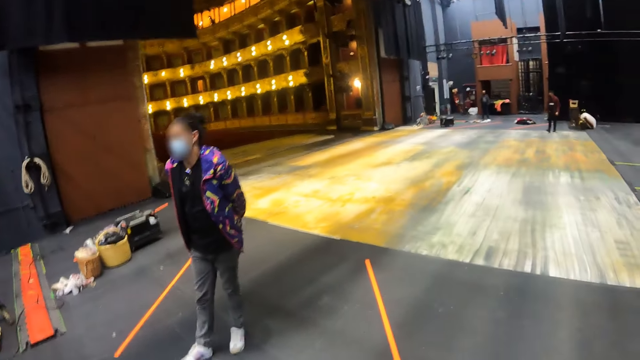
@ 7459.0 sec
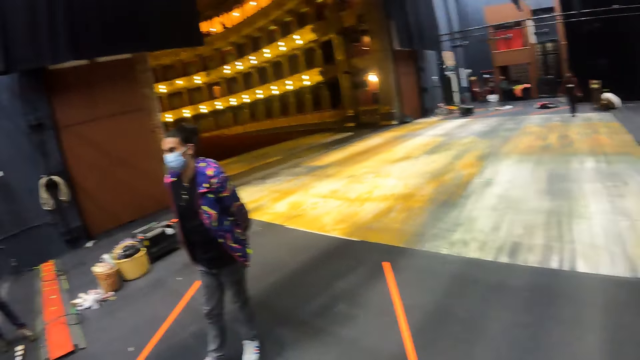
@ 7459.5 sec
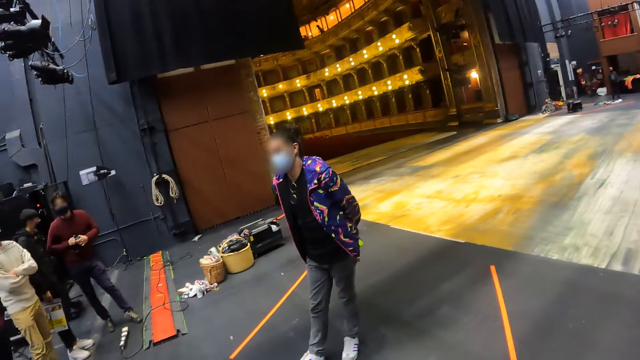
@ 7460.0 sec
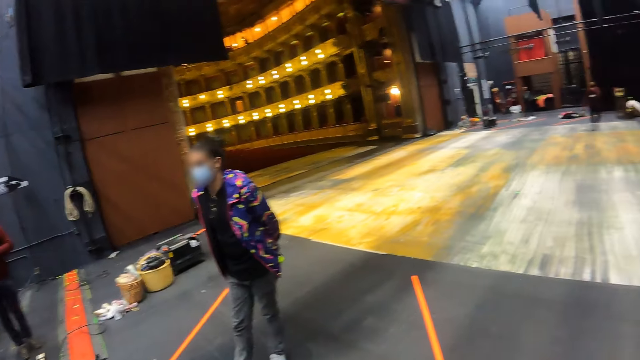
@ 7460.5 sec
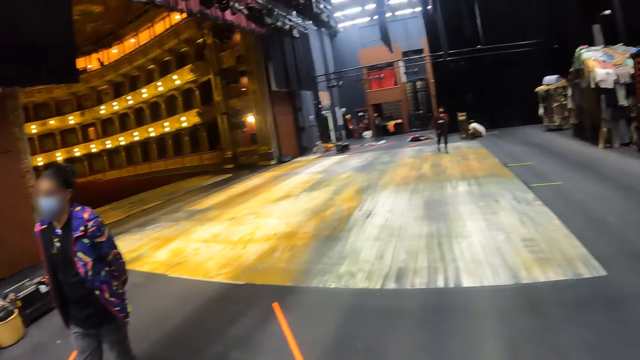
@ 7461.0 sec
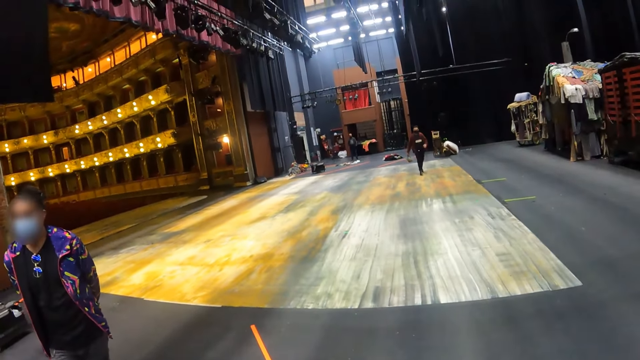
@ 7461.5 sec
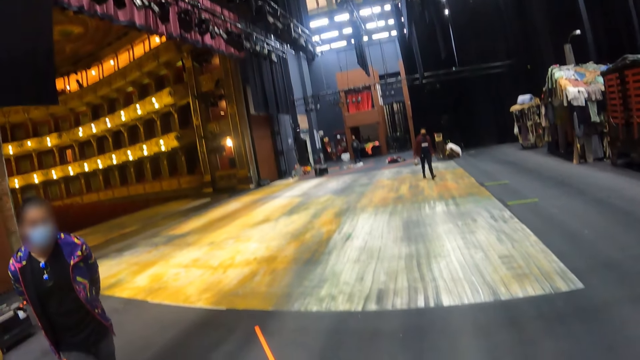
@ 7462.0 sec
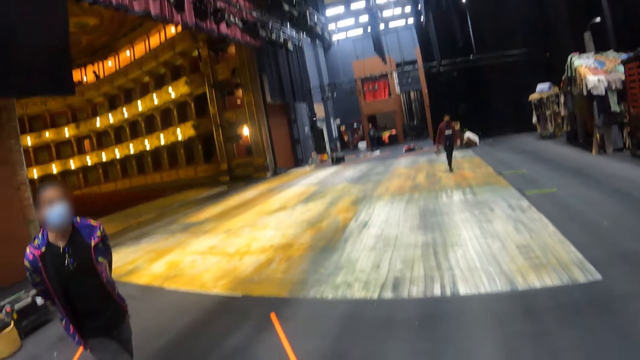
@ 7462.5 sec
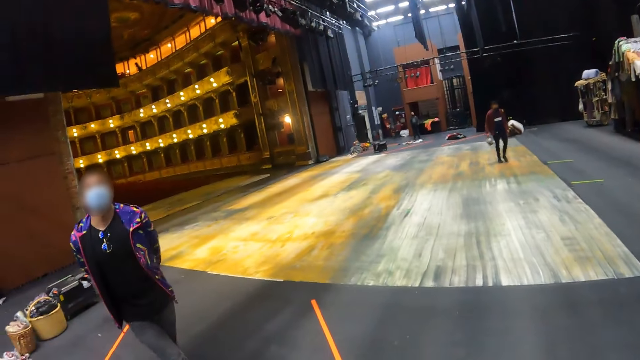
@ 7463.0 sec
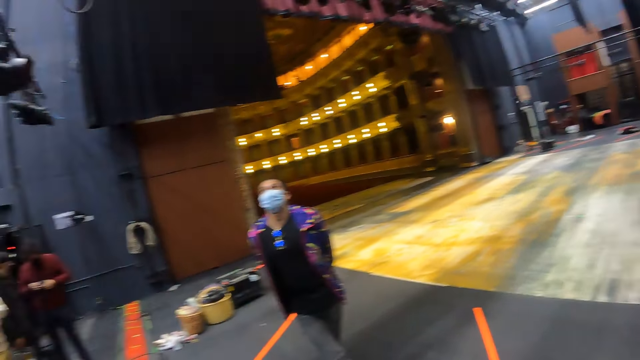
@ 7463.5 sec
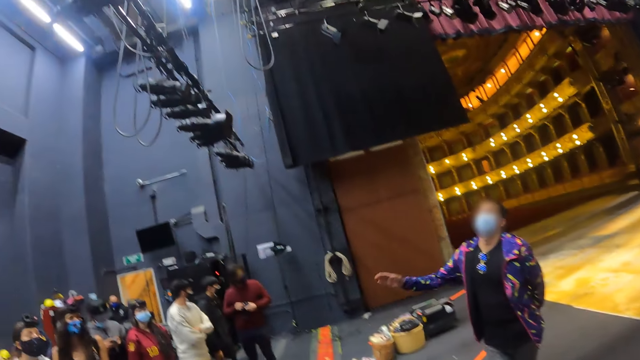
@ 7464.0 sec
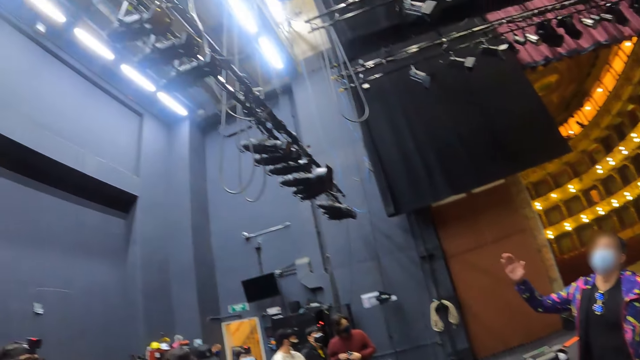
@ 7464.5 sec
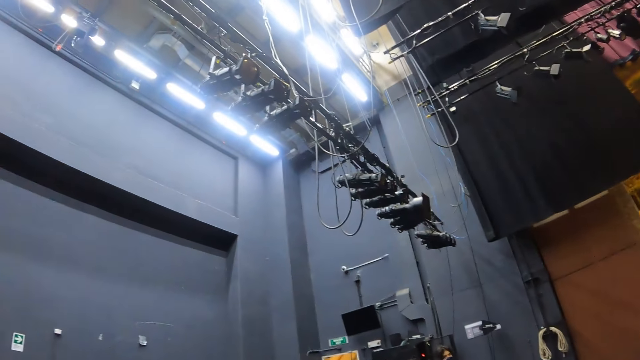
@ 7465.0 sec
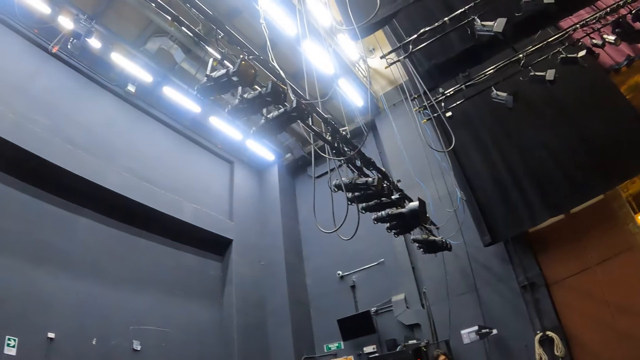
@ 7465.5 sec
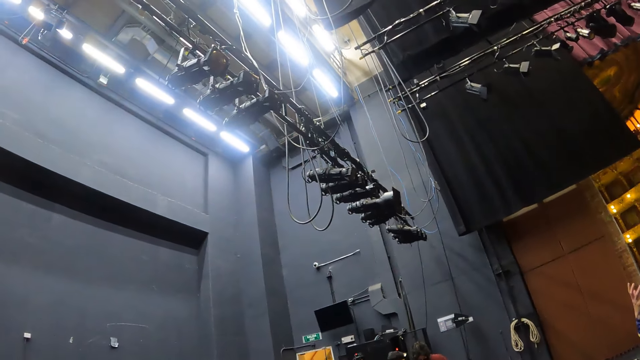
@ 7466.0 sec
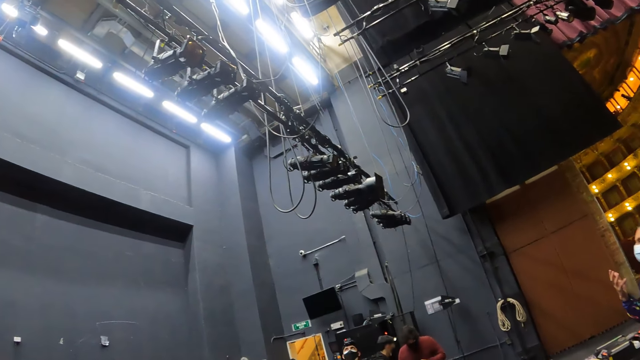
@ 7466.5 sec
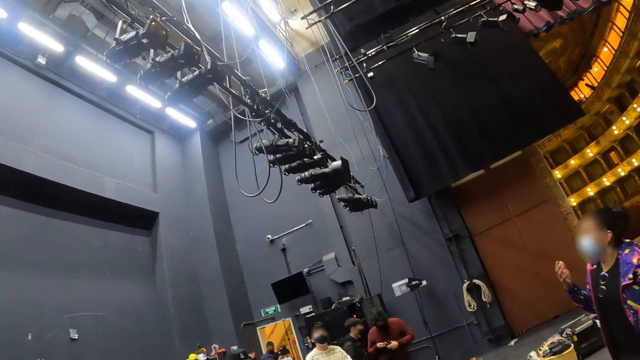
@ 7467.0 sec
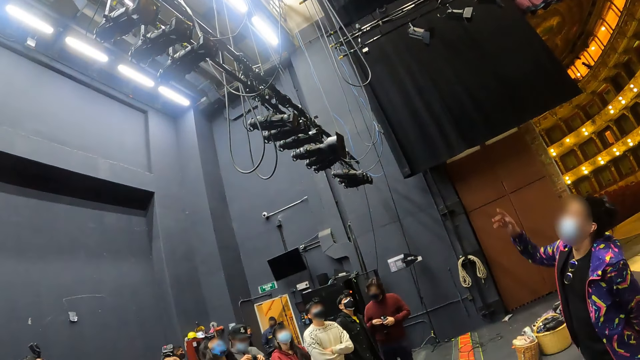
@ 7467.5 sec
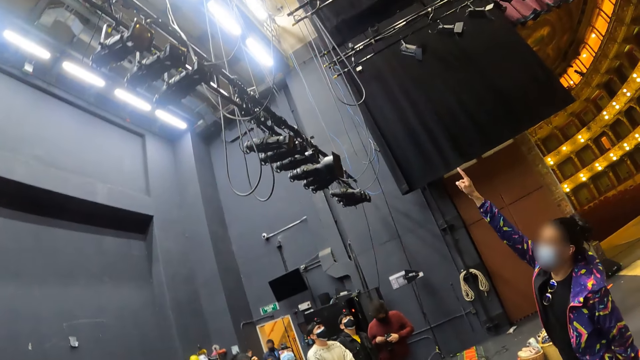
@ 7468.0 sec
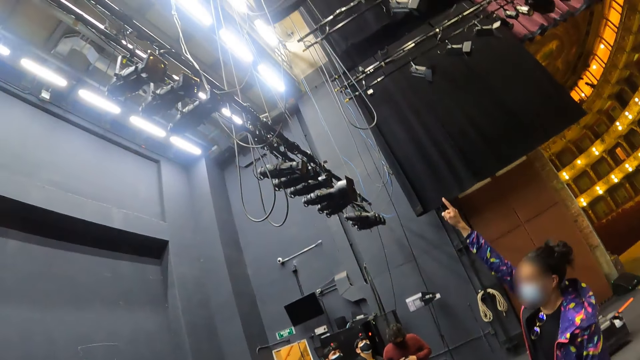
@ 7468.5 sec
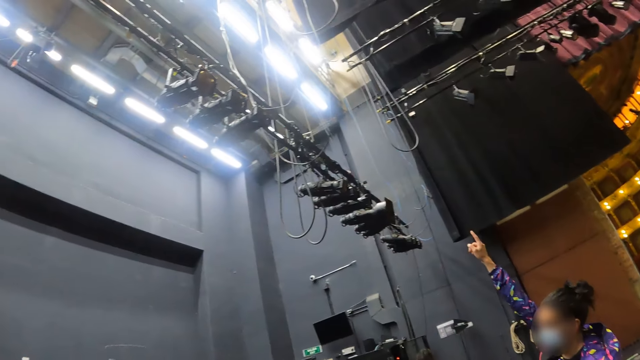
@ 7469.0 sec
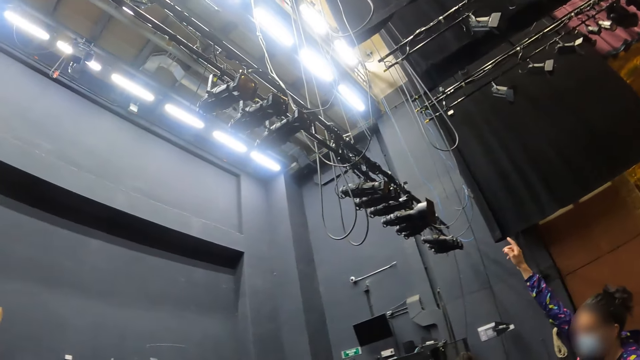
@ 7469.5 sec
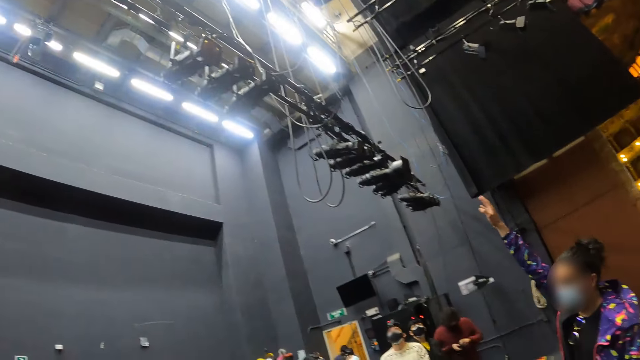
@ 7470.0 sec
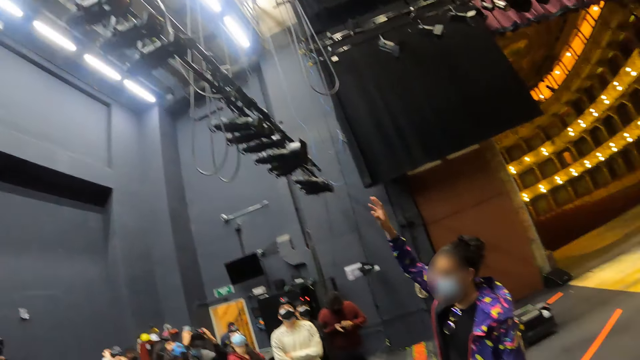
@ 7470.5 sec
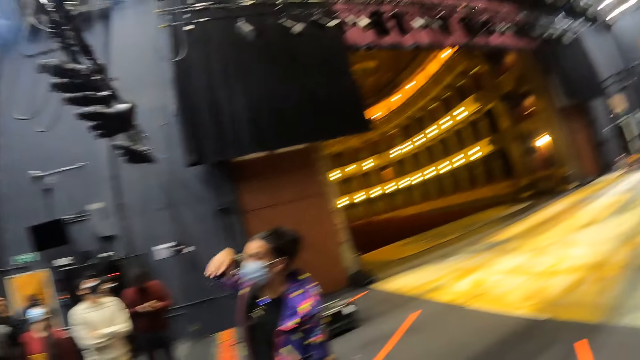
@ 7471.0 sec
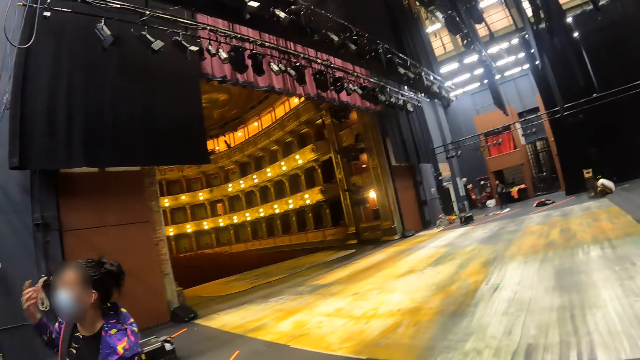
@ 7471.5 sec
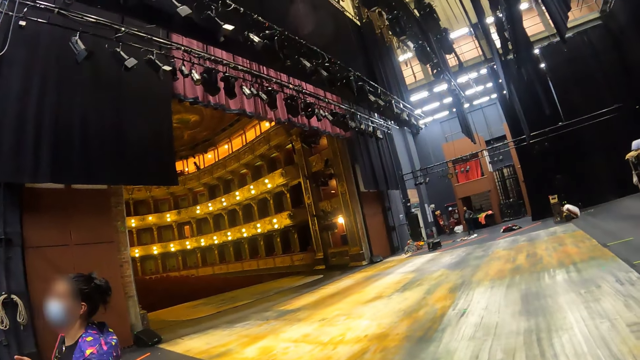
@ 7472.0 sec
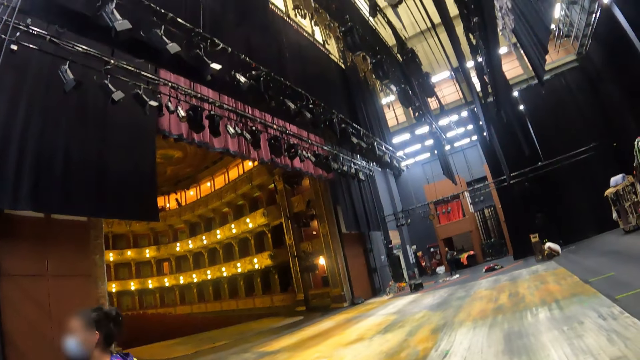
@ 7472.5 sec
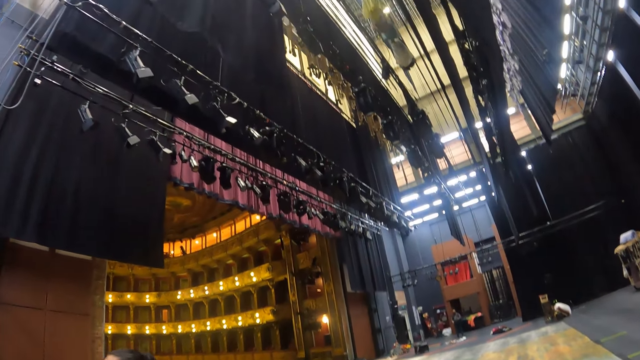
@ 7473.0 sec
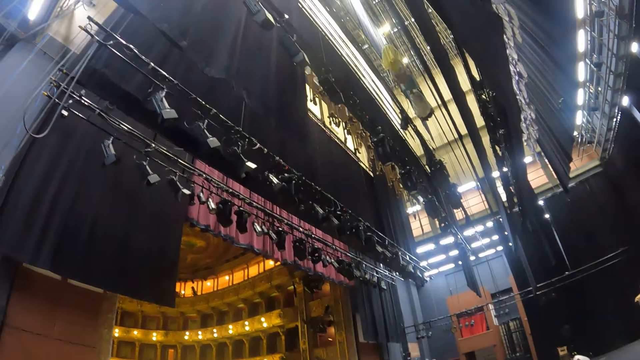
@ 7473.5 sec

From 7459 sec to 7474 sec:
The camera wearer looks up. A person points up. The camera wearer looks around.

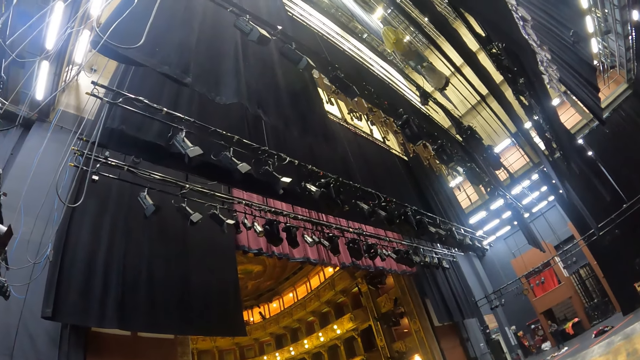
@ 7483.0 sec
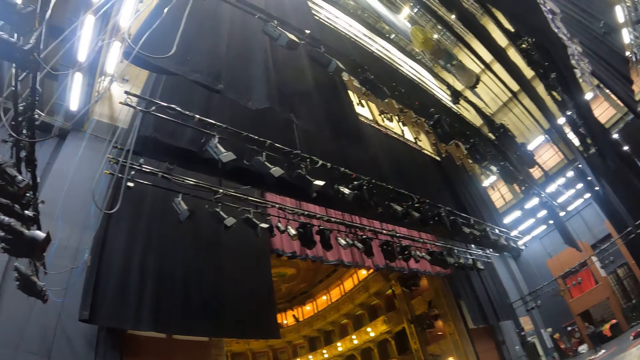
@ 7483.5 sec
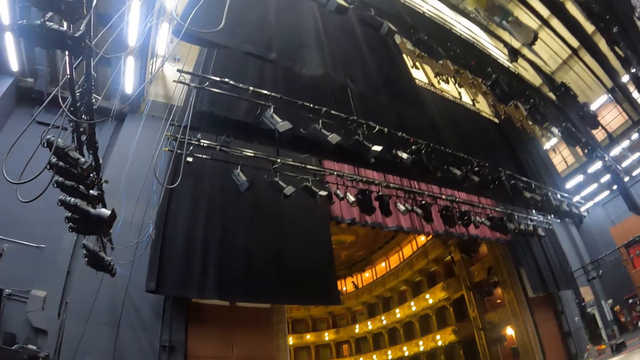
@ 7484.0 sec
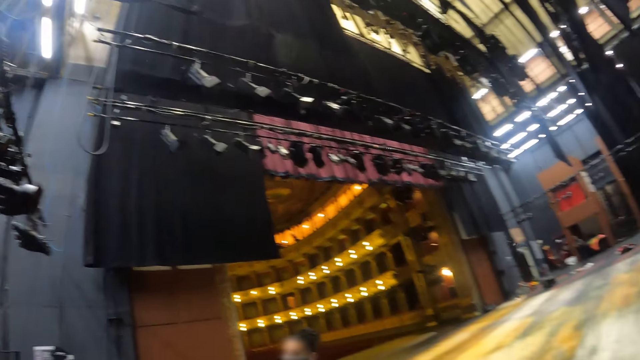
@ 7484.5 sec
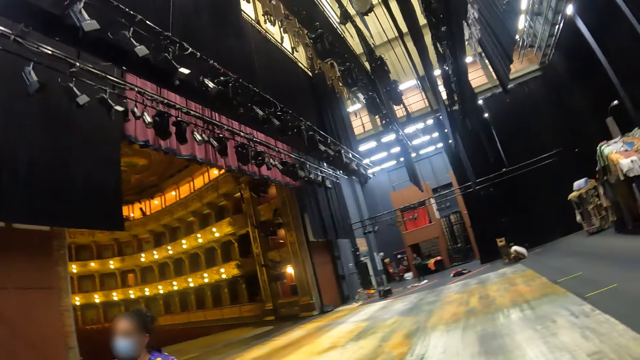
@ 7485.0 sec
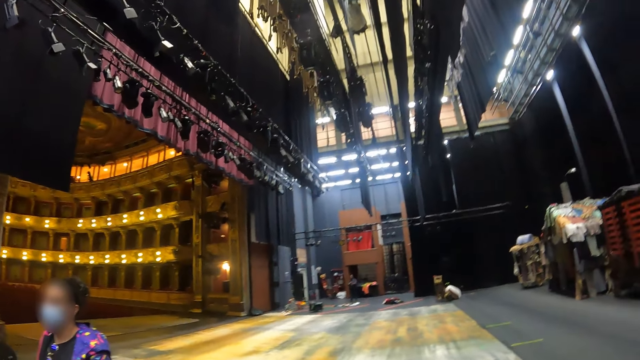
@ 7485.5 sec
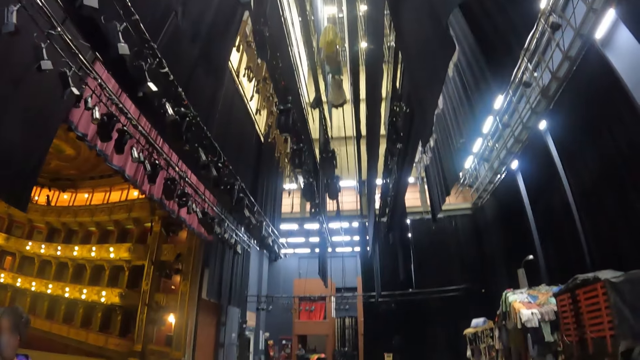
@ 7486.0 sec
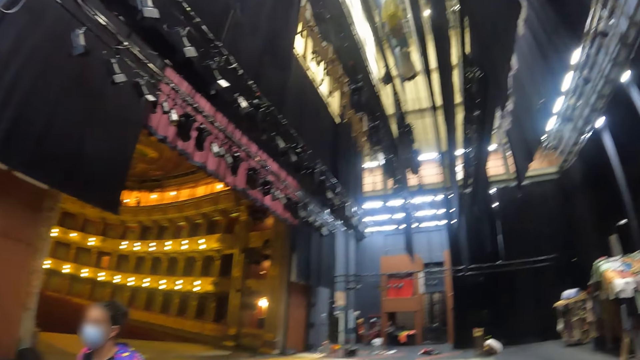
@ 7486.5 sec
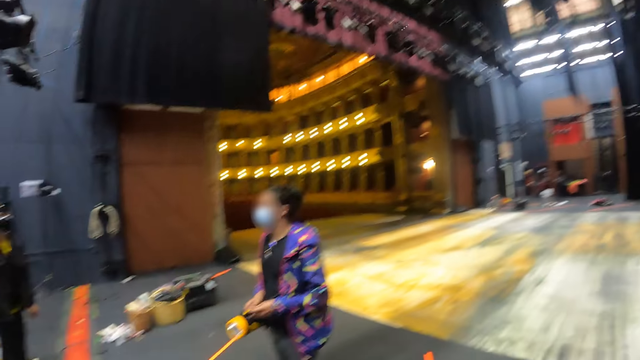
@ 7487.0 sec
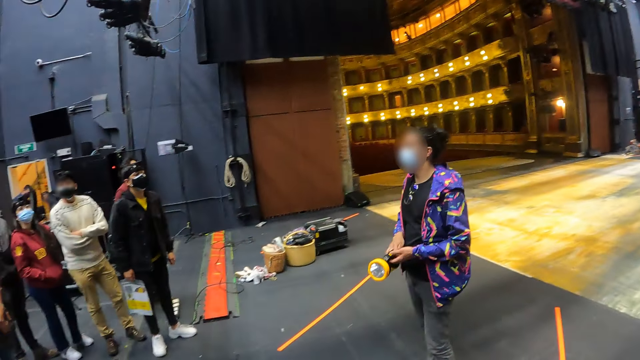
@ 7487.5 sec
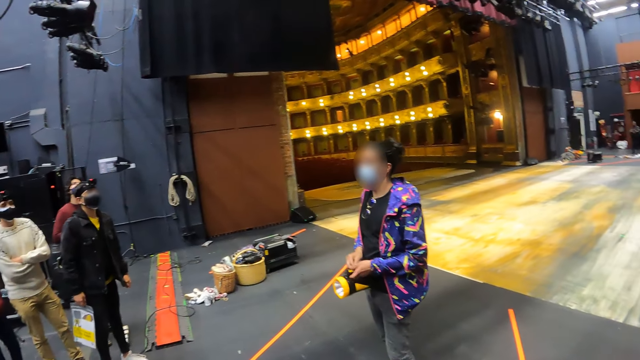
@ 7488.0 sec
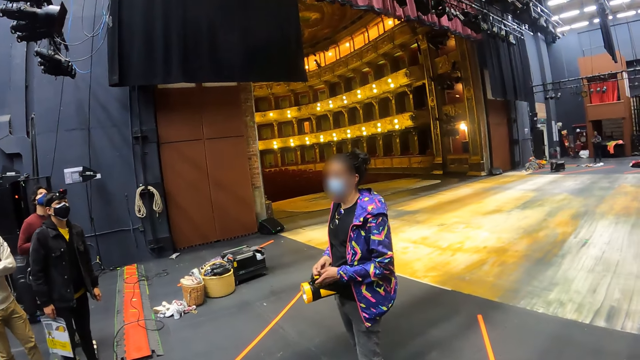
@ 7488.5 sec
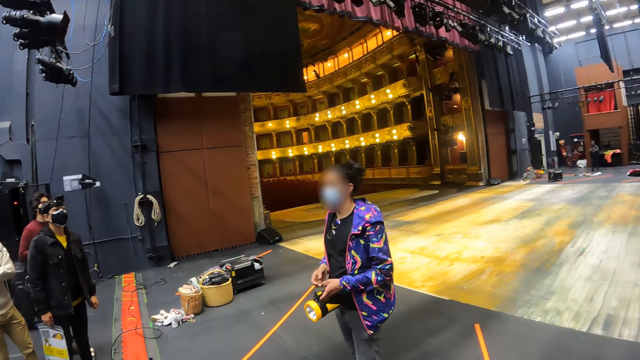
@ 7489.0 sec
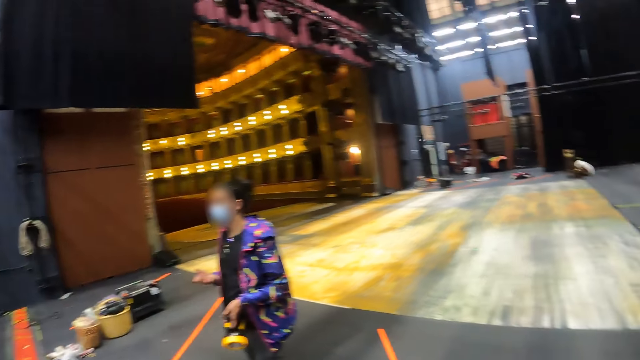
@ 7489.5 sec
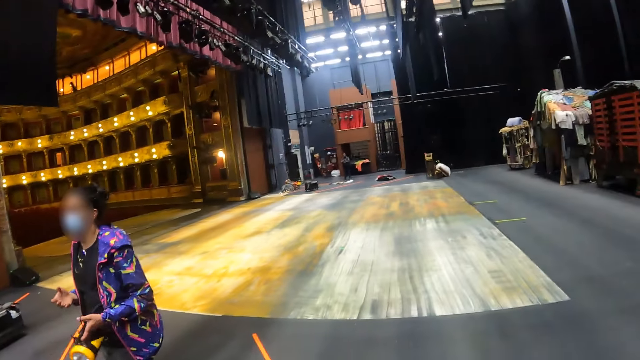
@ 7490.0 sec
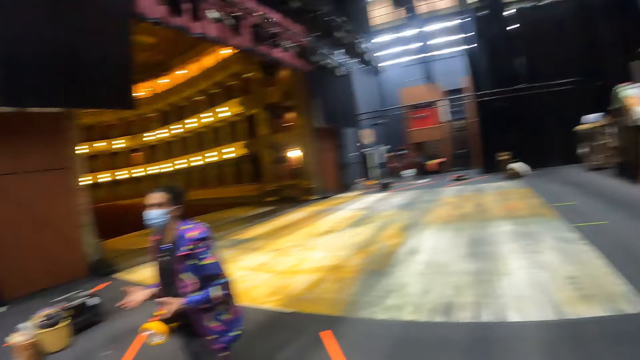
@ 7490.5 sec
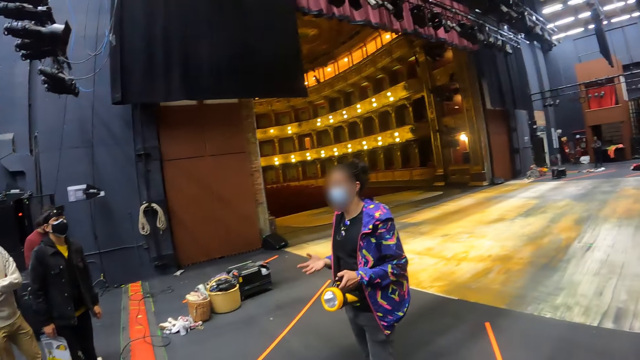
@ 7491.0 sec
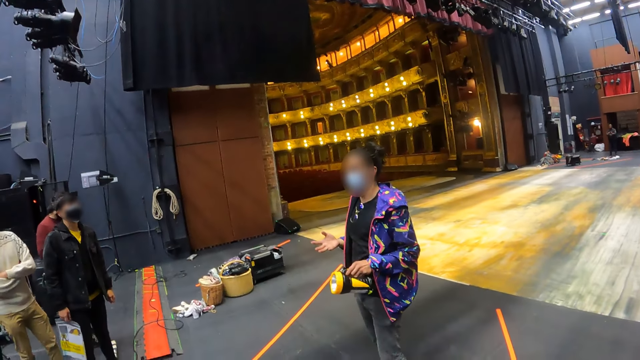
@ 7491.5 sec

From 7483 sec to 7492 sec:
The camera wearer looks at a person.
